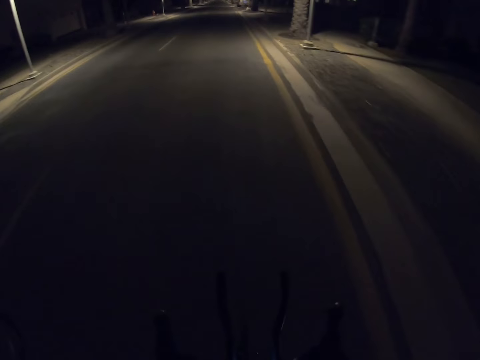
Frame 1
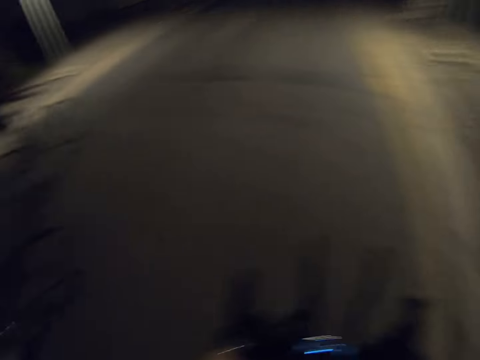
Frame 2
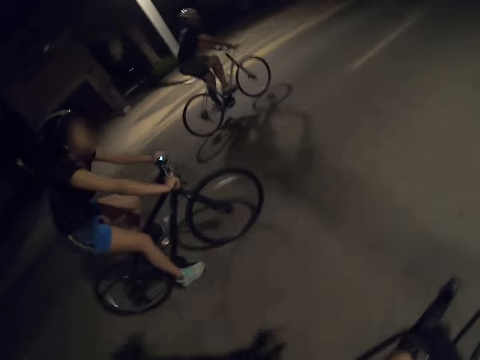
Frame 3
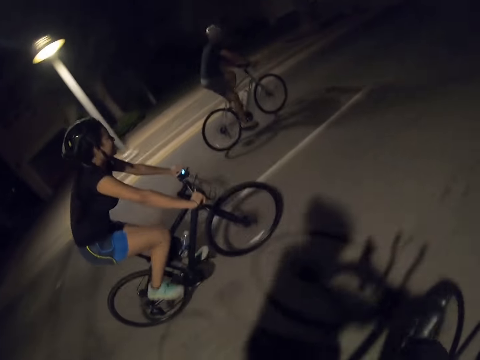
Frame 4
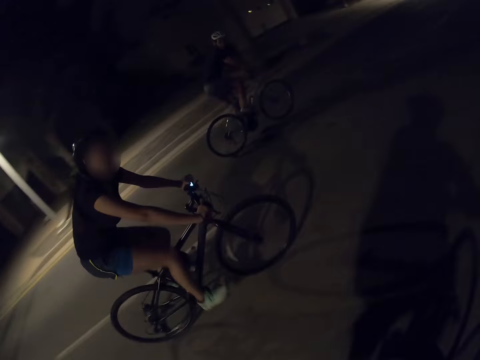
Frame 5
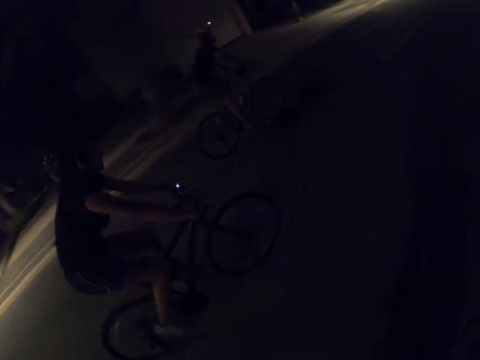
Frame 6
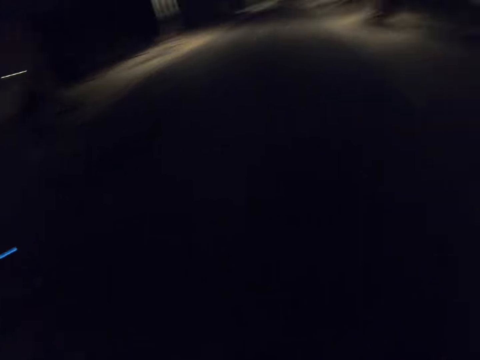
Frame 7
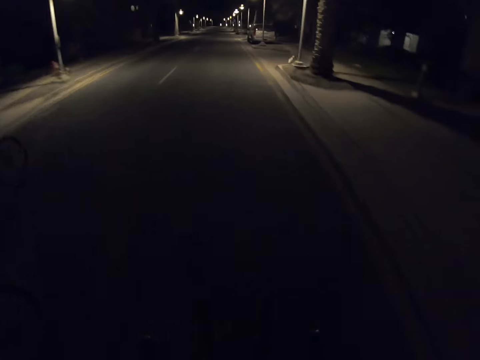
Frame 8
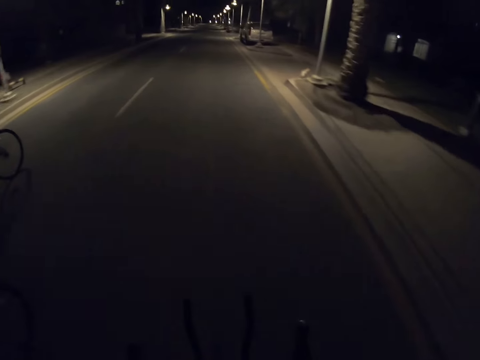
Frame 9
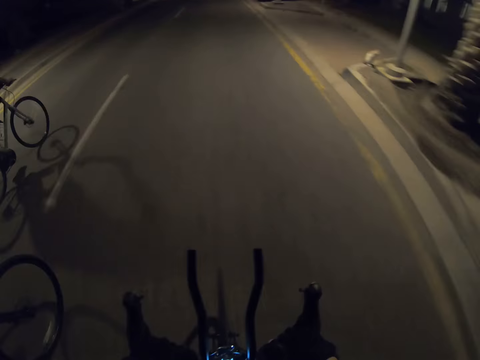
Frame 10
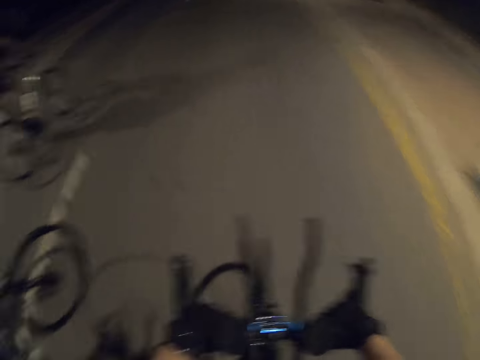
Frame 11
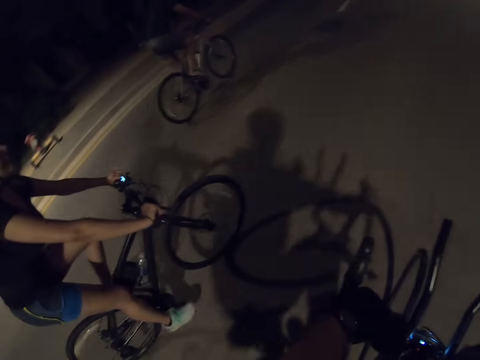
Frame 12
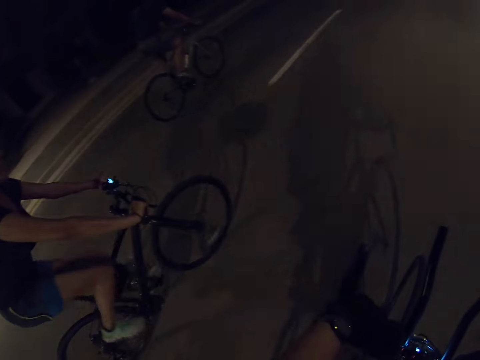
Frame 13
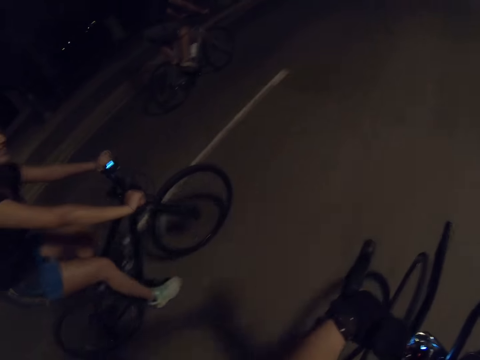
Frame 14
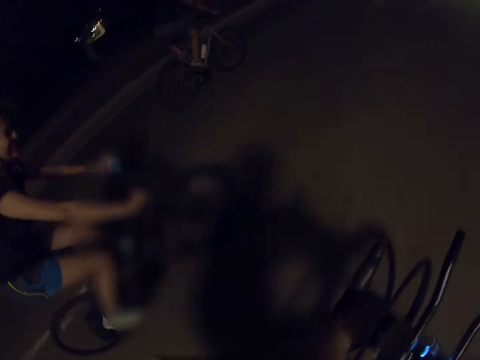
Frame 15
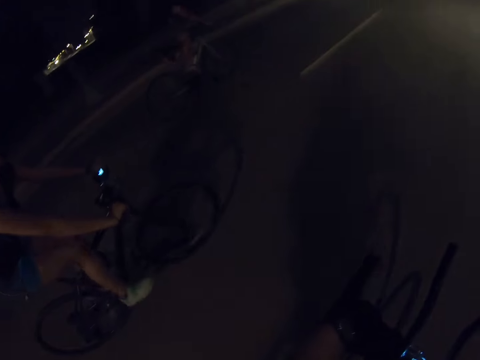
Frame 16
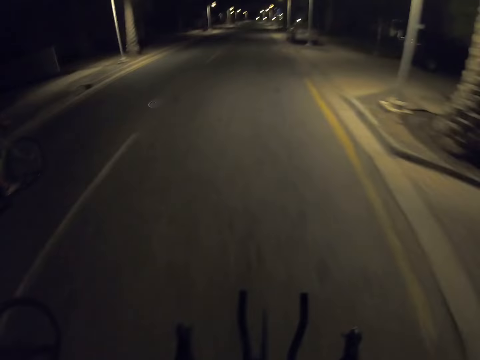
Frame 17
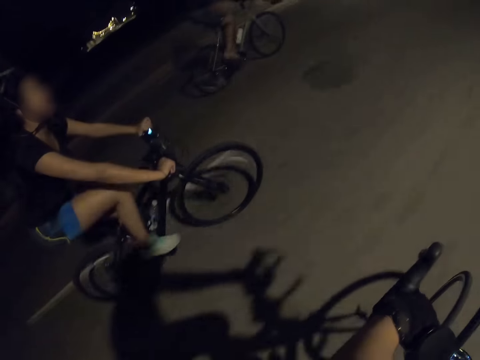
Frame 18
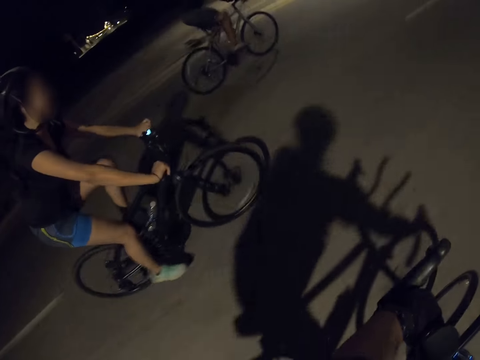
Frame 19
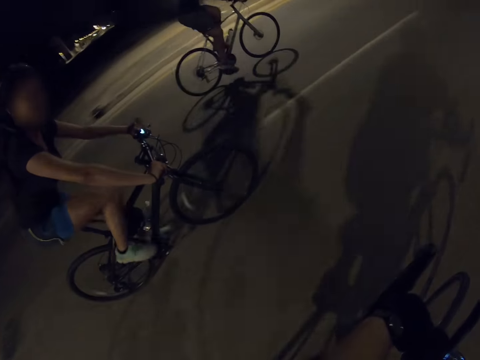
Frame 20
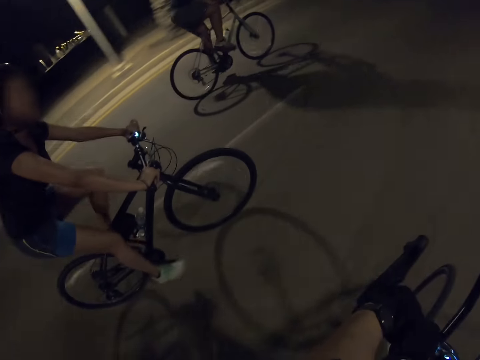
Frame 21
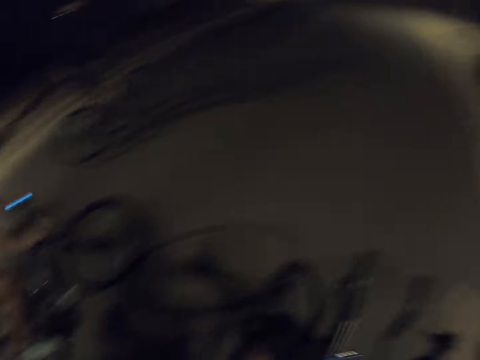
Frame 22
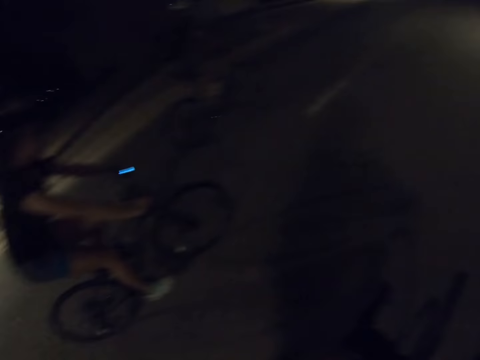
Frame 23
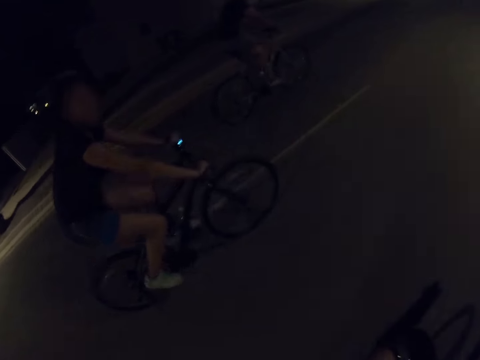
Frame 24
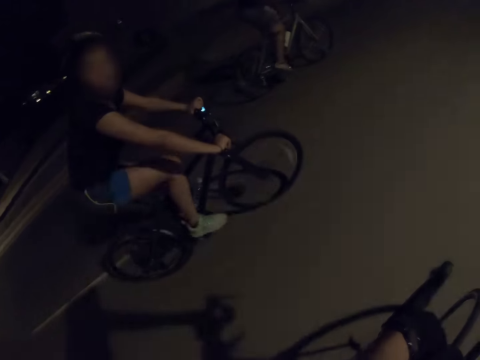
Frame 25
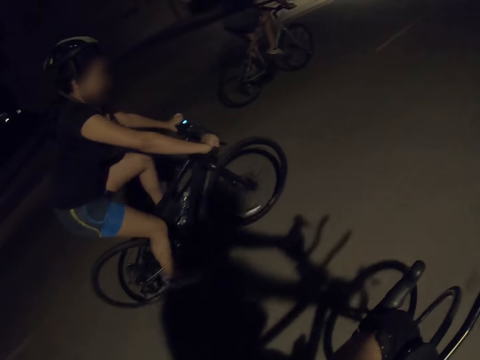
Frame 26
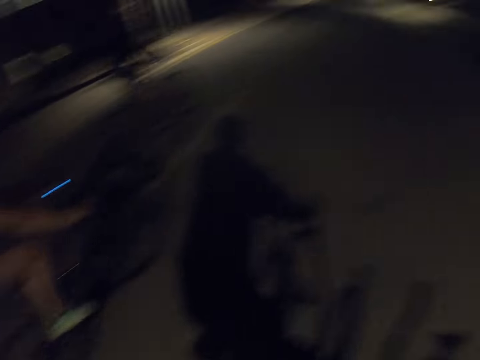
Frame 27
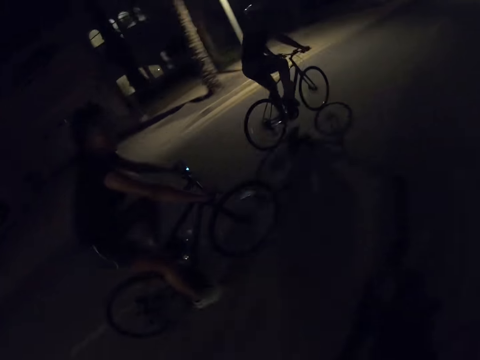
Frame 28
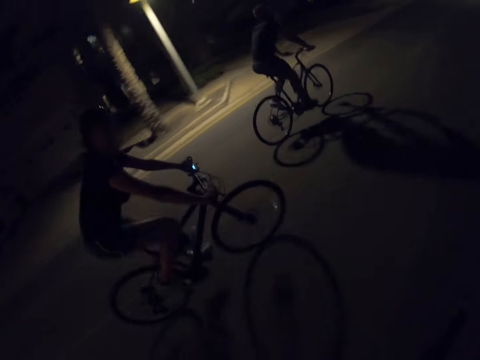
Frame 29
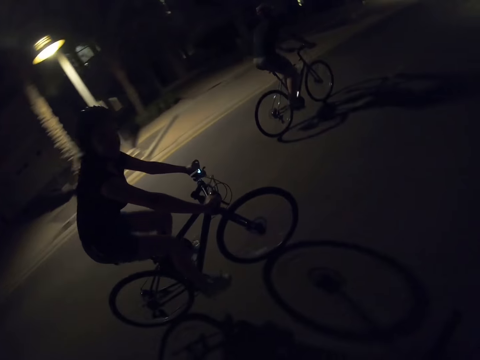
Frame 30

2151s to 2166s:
The camera wearer rides a bike. They look at a cyclist and another cyclist. He holds the bicycle handle with his right hand. A person rides a bicycle. Another person rides a bicycle. The camera wearer rides the bike. He looks at the other cyclist.

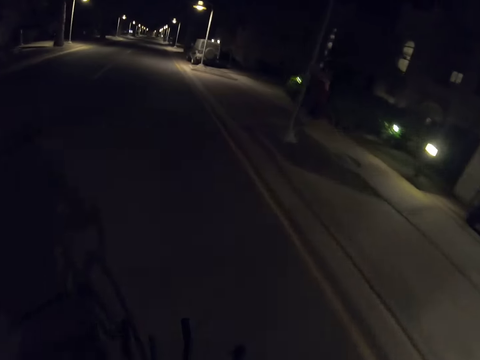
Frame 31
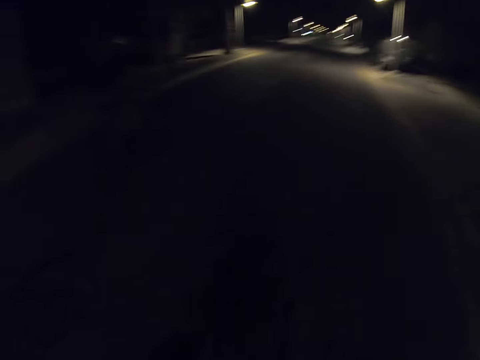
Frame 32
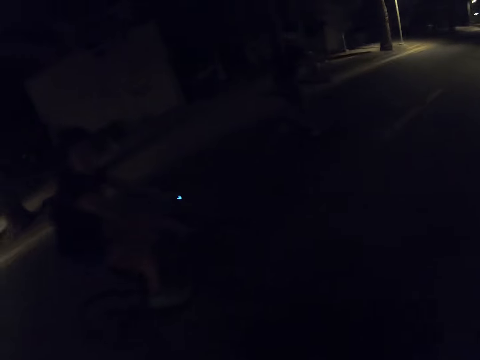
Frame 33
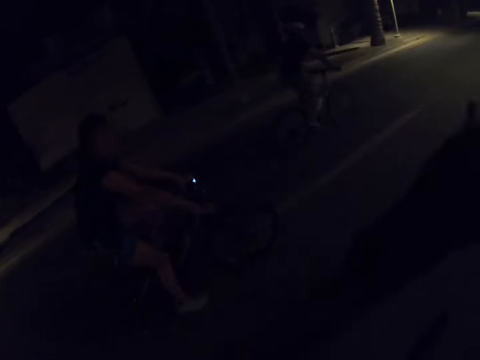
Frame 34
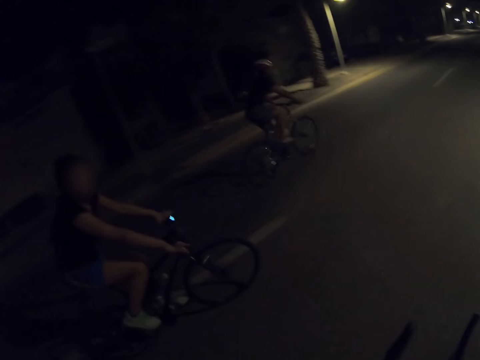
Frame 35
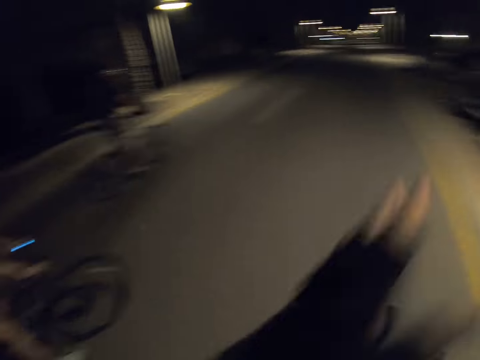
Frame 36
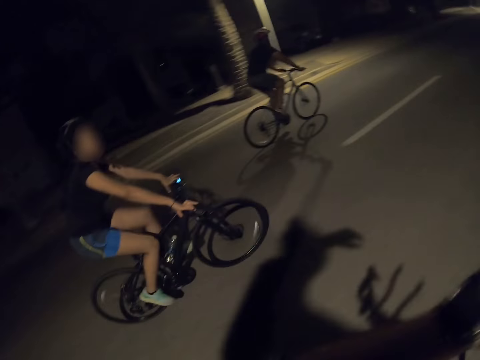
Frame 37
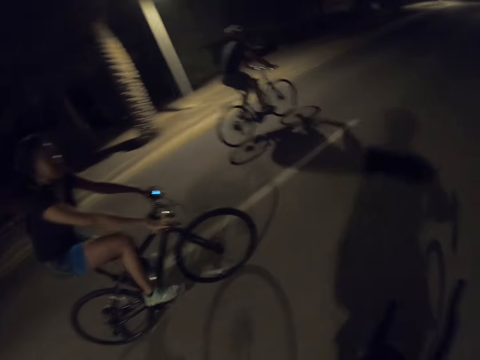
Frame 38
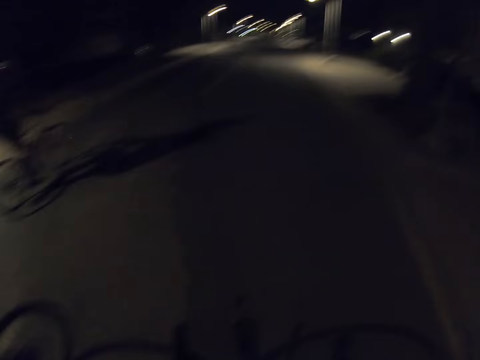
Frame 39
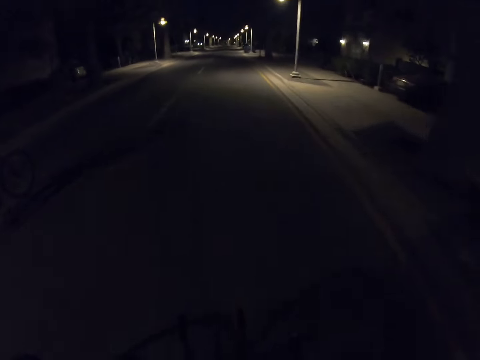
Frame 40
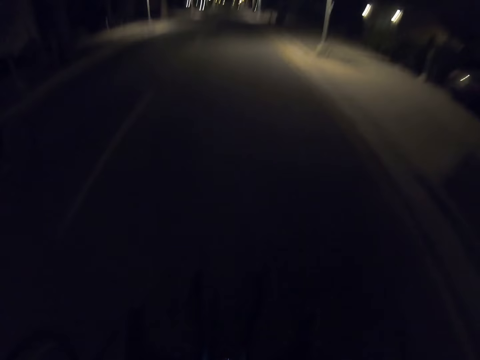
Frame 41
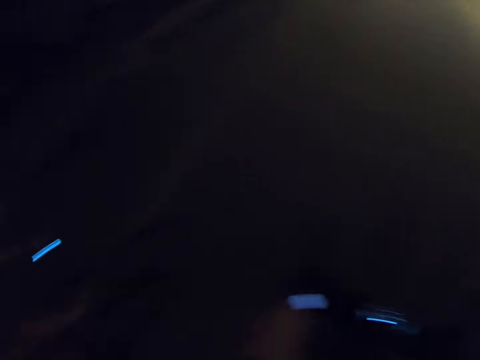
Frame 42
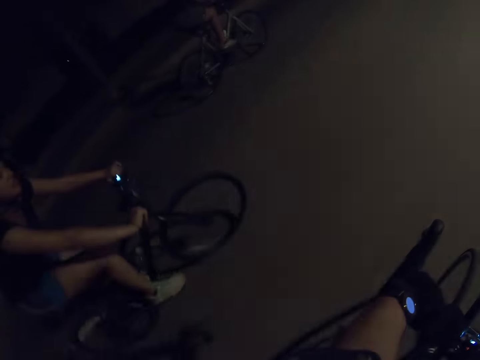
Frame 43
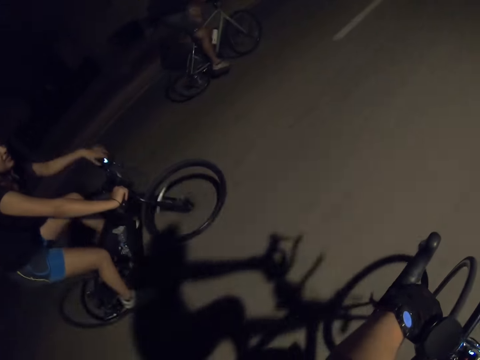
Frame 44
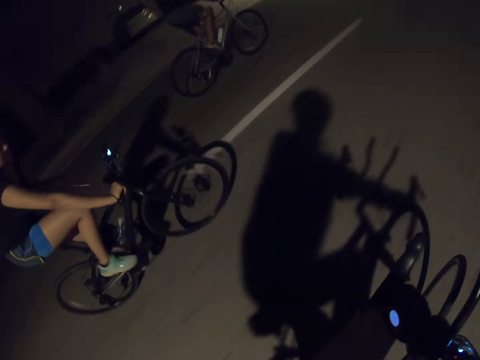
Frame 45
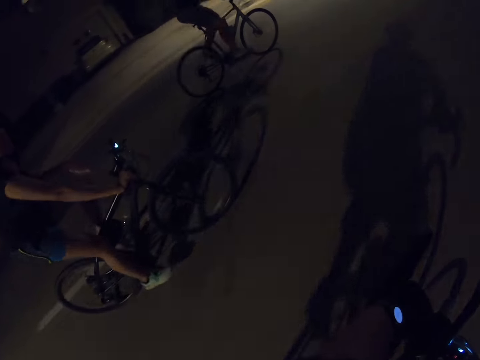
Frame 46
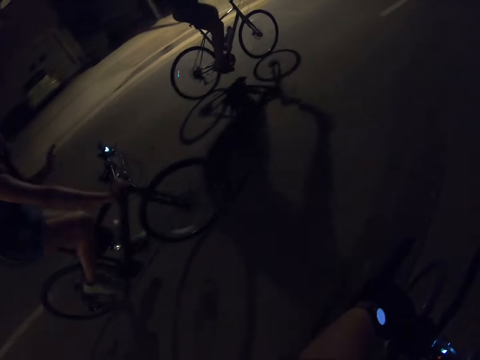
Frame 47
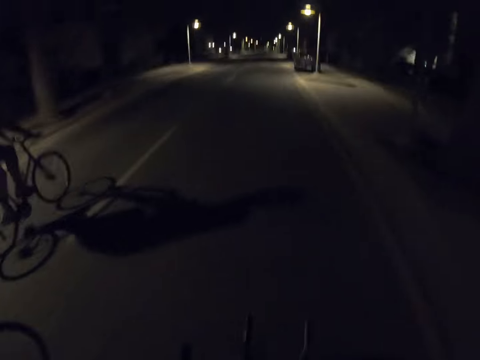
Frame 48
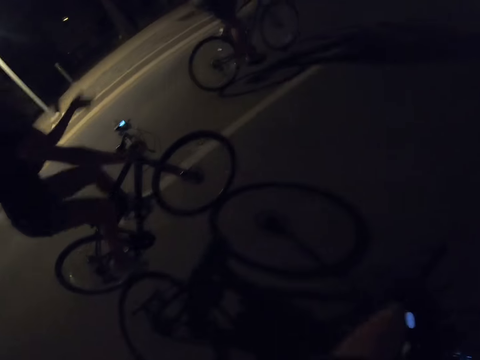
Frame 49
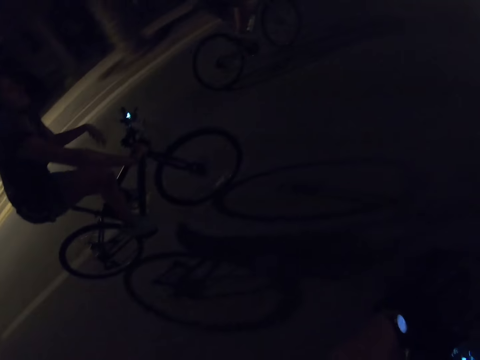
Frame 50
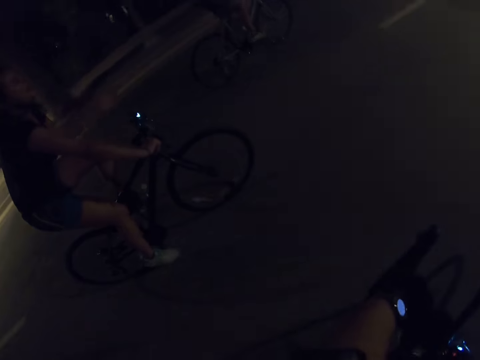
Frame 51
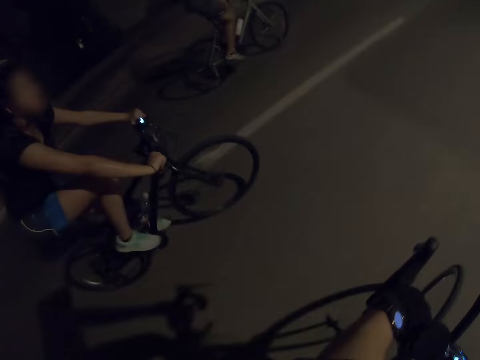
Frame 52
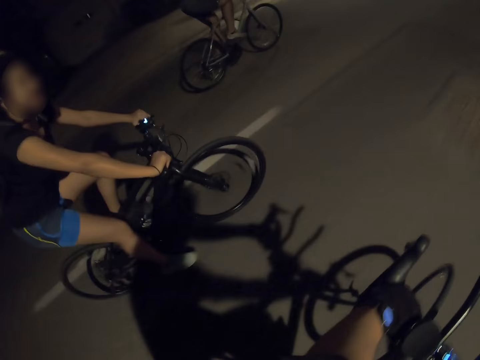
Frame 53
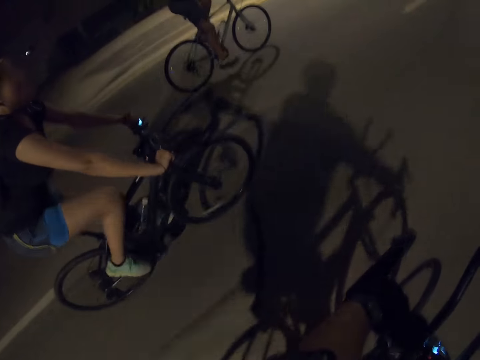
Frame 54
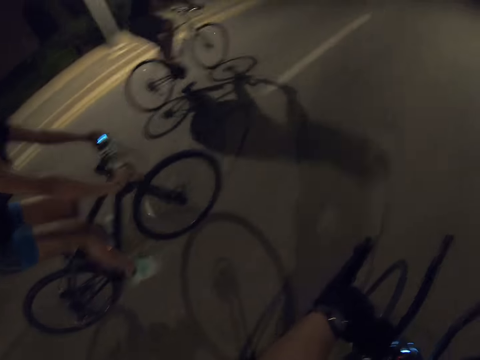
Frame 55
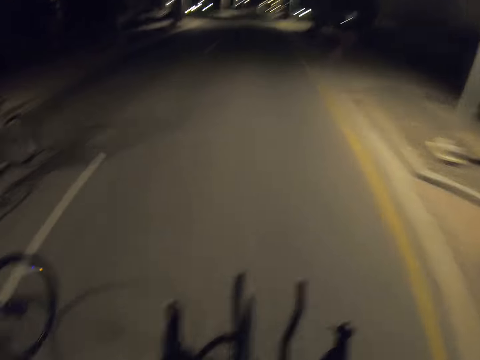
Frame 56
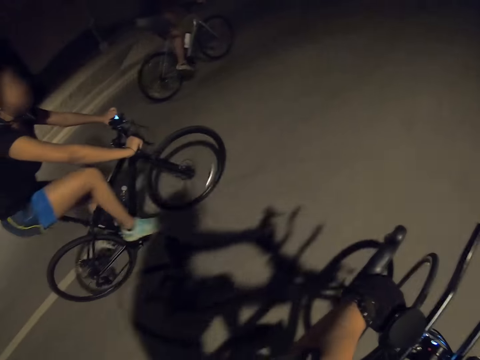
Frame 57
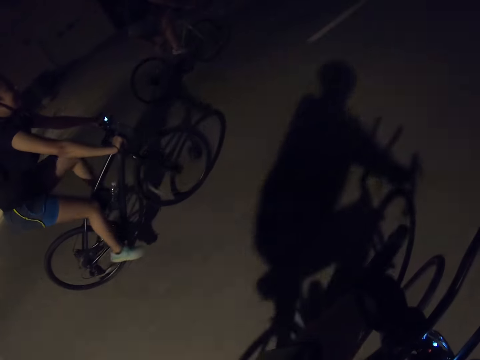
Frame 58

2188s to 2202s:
The camera wearer rides a bike. He lifts up his hand. A person moves her left hand. She moves her left hand again. The camera wearer rides the bike. He looks at the person.
